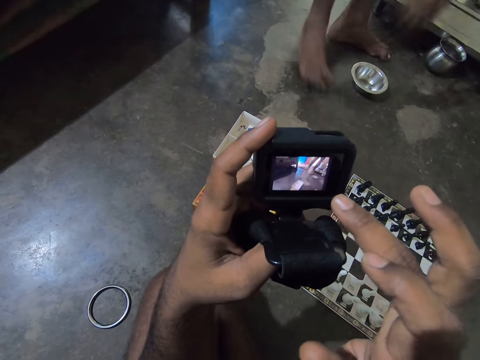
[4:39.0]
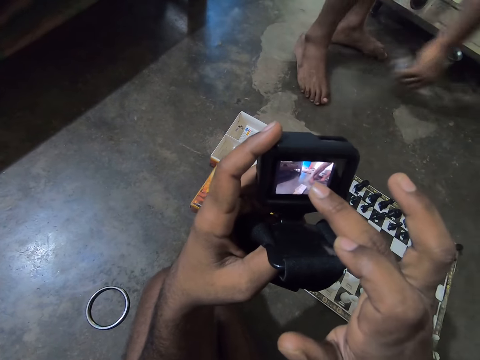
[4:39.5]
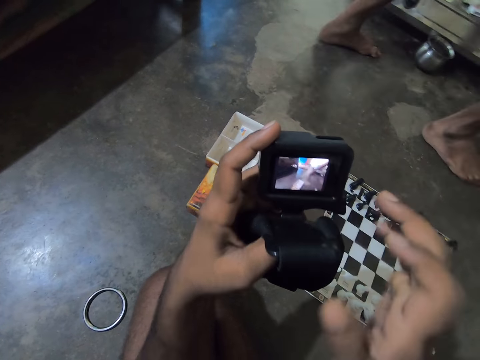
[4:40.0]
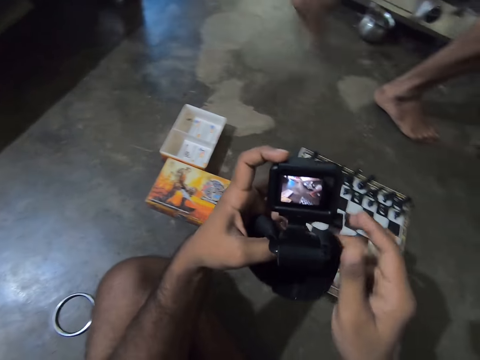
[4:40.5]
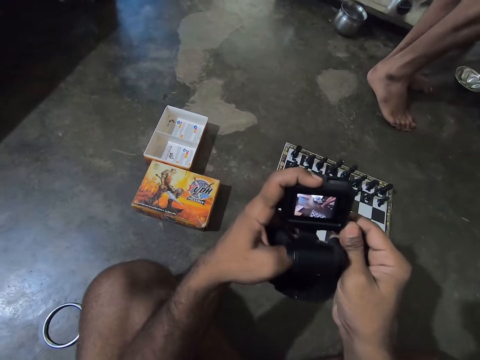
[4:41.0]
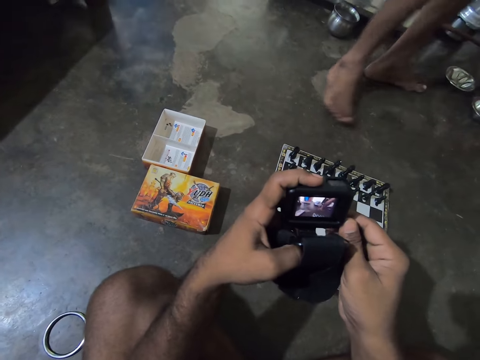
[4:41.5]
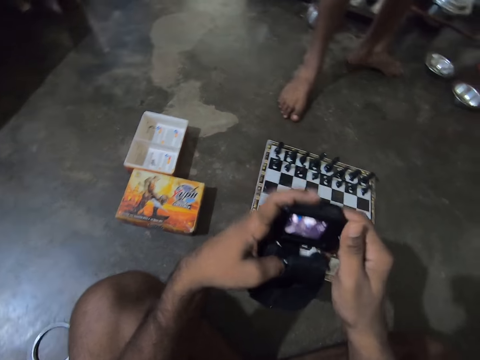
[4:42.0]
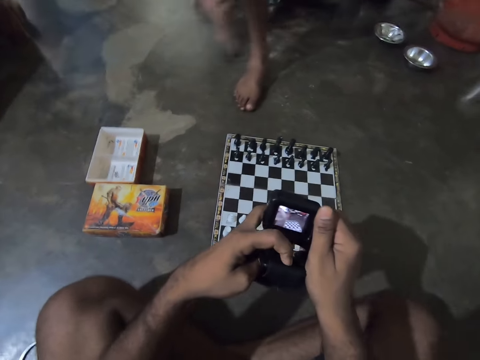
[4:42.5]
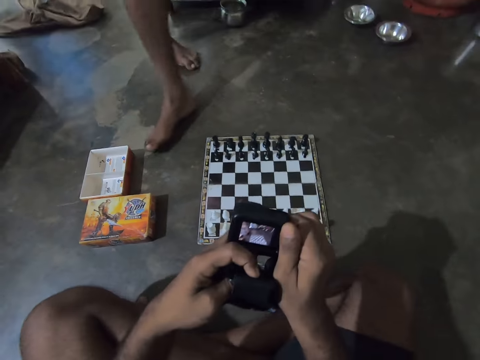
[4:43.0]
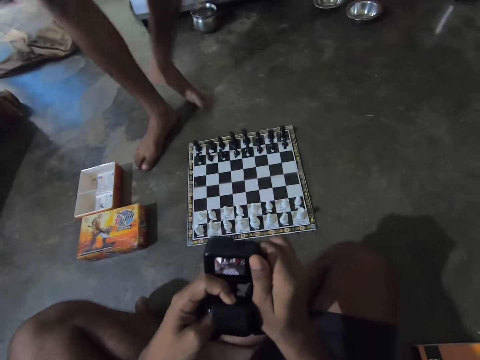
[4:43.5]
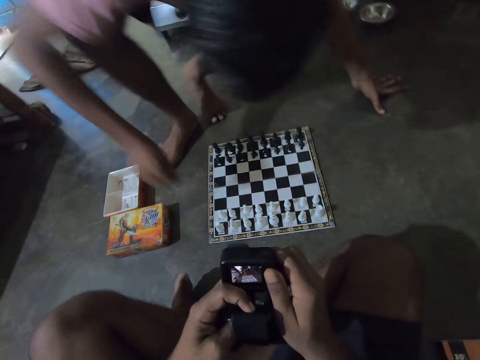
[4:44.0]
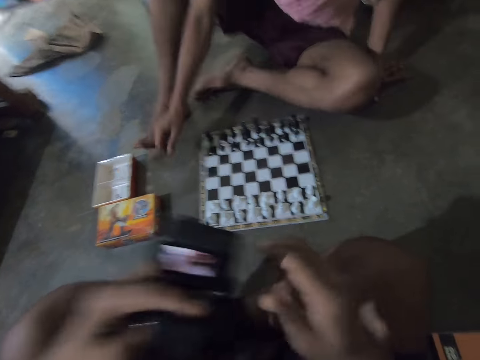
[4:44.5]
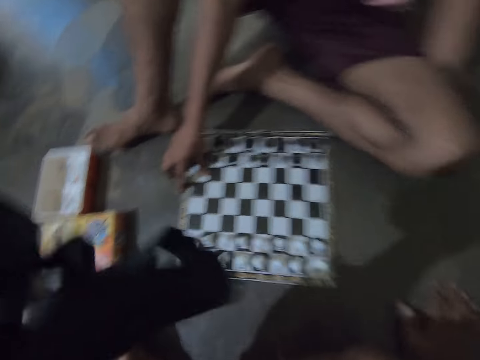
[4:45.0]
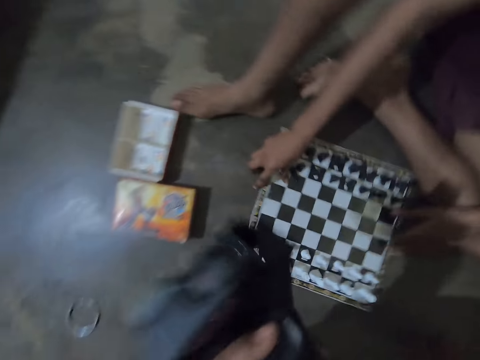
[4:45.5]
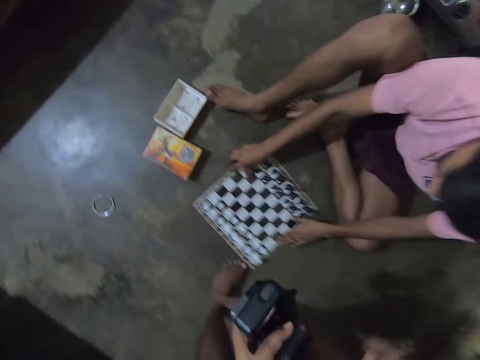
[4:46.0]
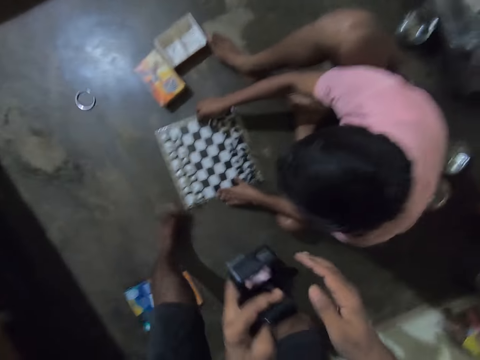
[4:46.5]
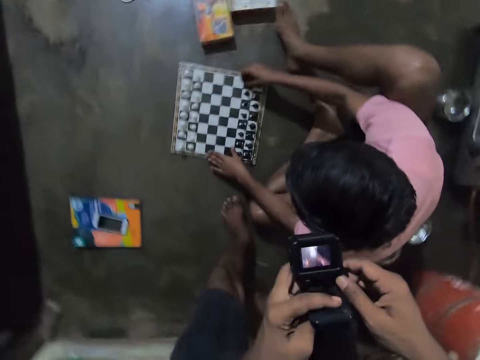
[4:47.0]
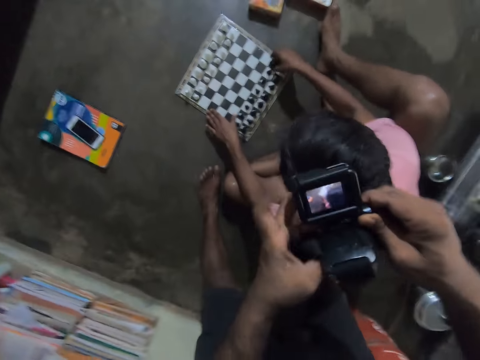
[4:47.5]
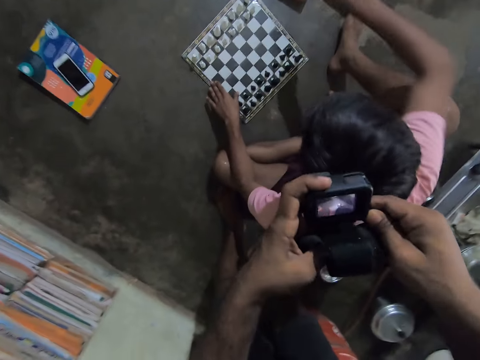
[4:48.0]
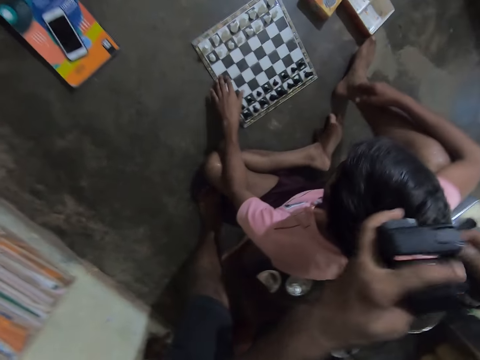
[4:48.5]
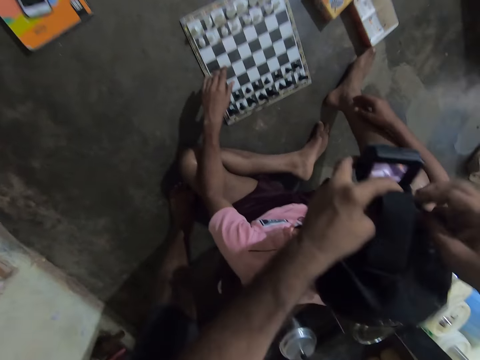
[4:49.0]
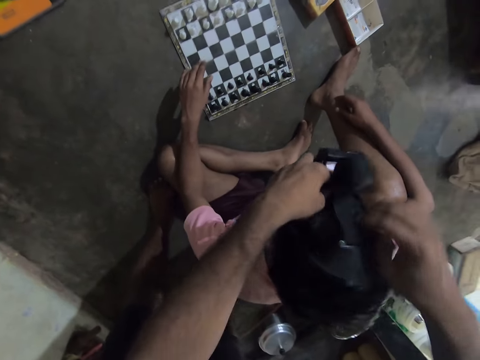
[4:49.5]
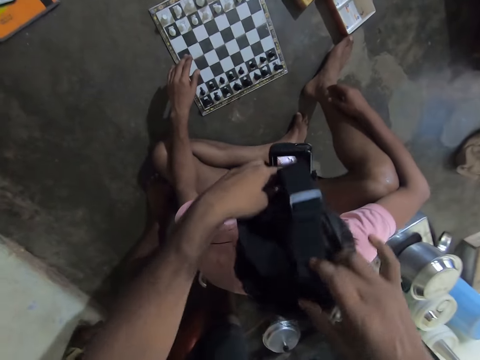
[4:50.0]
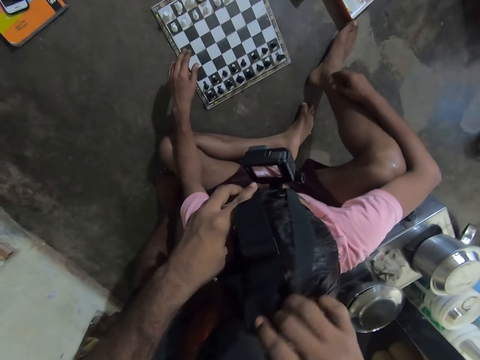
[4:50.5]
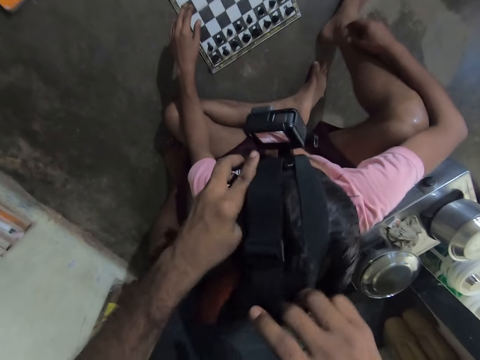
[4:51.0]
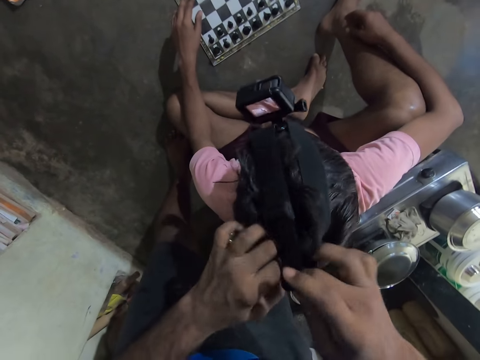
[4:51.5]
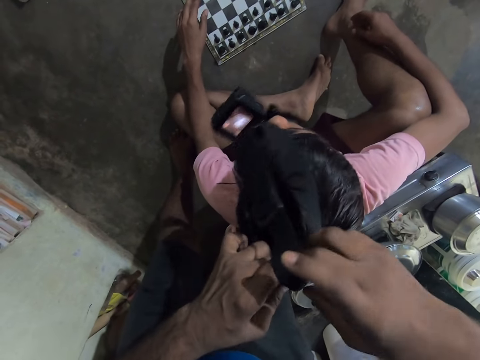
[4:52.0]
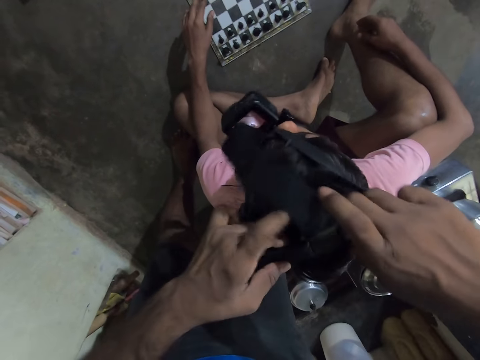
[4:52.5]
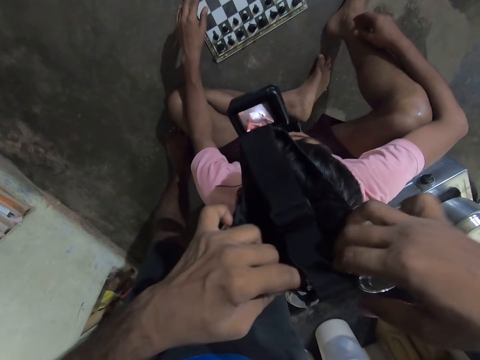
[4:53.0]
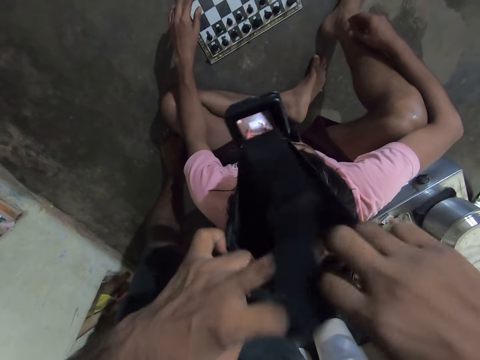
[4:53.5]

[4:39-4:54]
A man walks around a room. The man picks up a stainless bowl from the floor with his right hand. The man drops the stainless bowl on a table. The camera wearer adjusts a camera with hands. The man walks around the room. The man sits on the floor in front of the camera wearer. The man touches the chessboard. The camera wearer stands upright. They walk to the back of the man. They wear the digital camera on the man's head.

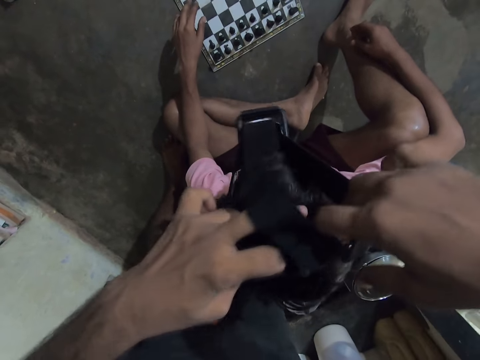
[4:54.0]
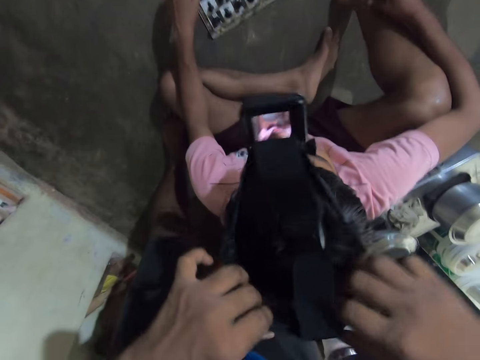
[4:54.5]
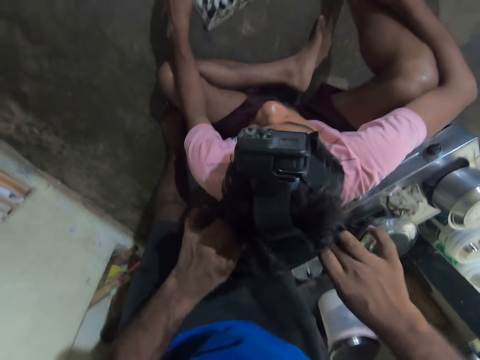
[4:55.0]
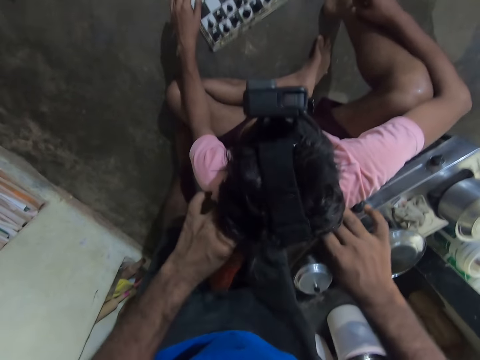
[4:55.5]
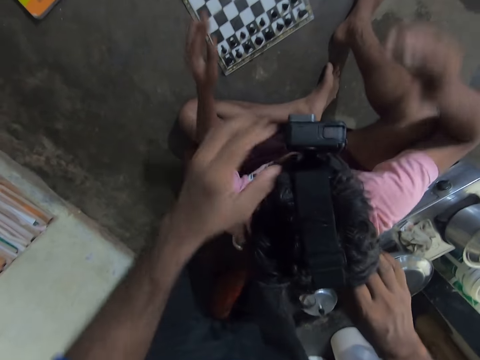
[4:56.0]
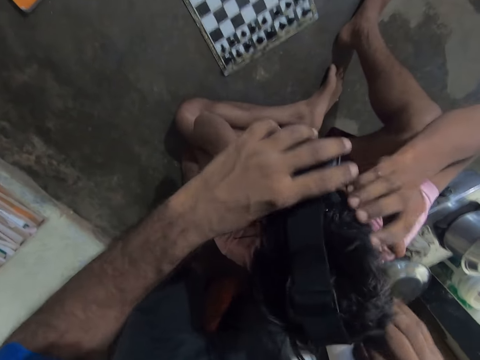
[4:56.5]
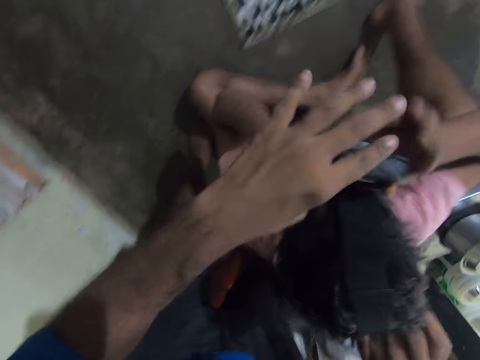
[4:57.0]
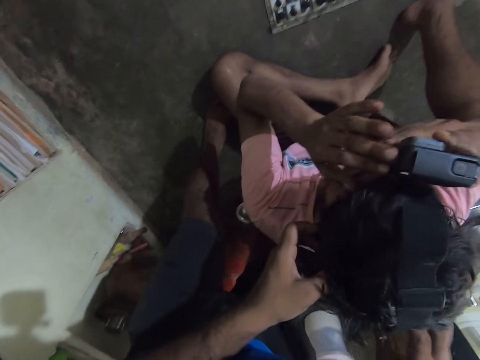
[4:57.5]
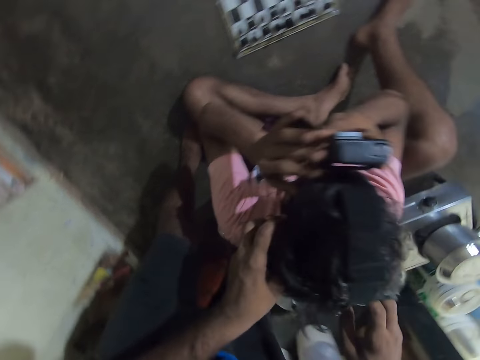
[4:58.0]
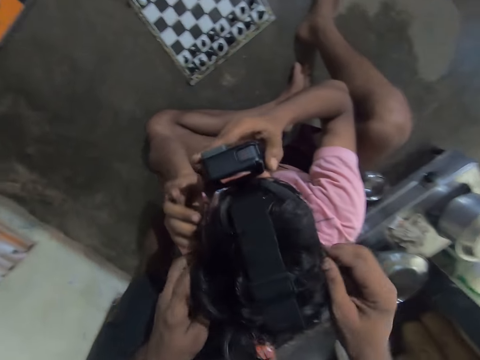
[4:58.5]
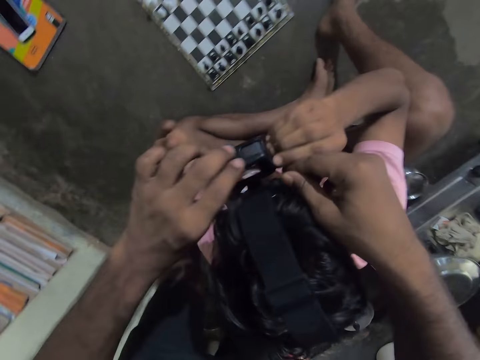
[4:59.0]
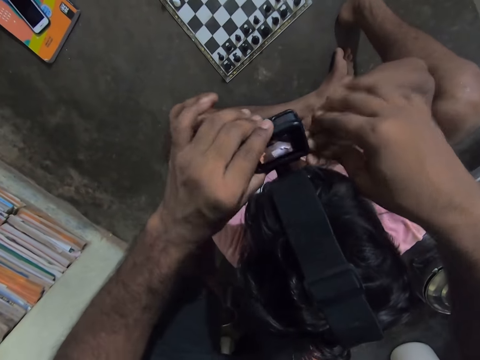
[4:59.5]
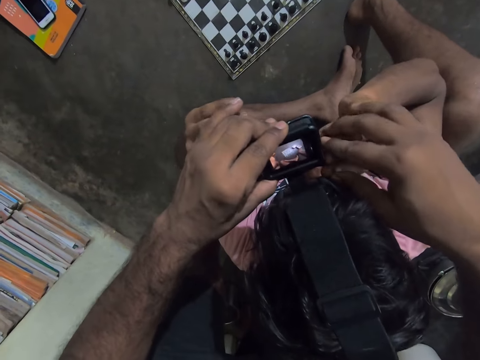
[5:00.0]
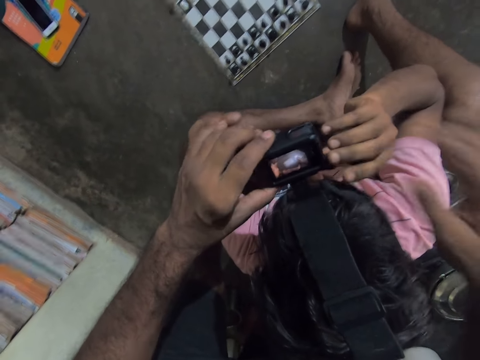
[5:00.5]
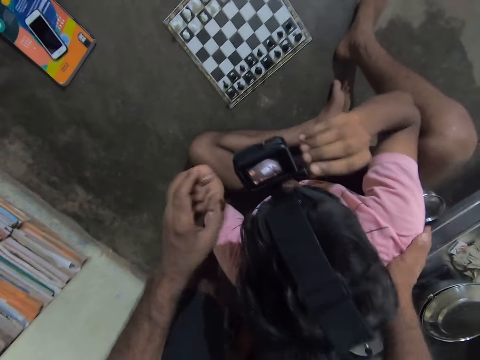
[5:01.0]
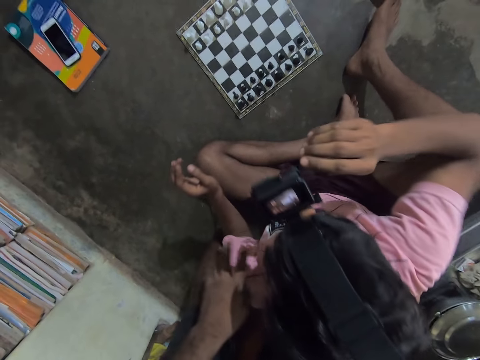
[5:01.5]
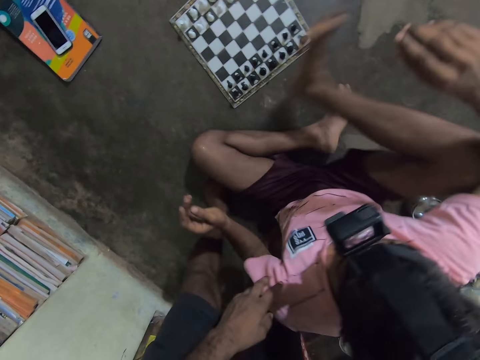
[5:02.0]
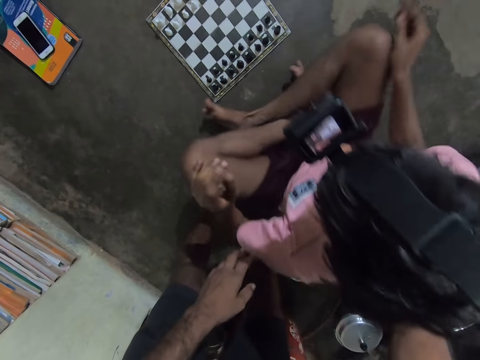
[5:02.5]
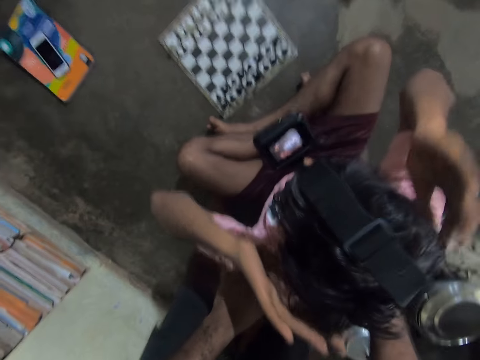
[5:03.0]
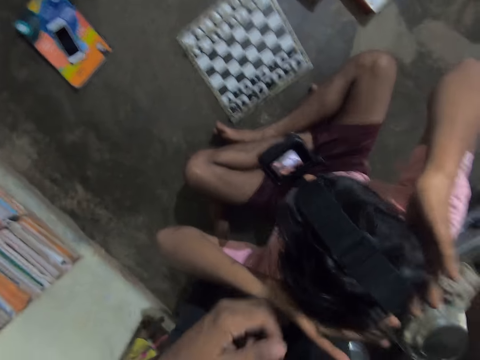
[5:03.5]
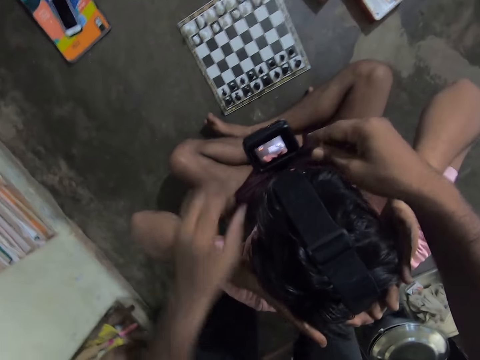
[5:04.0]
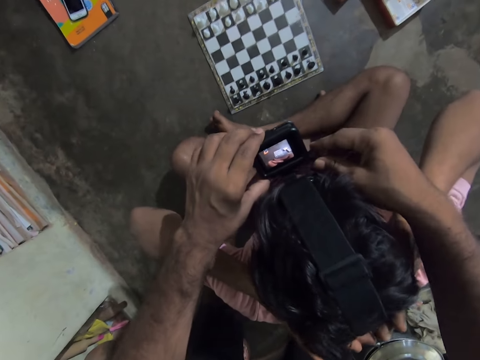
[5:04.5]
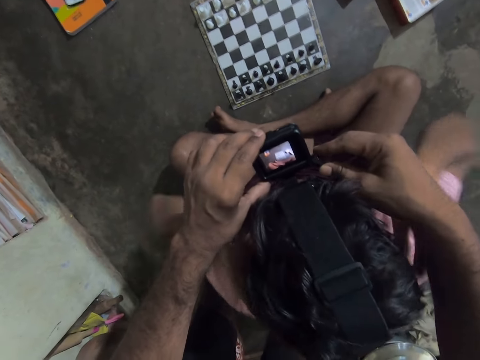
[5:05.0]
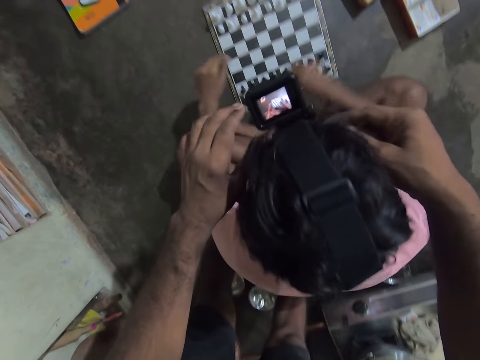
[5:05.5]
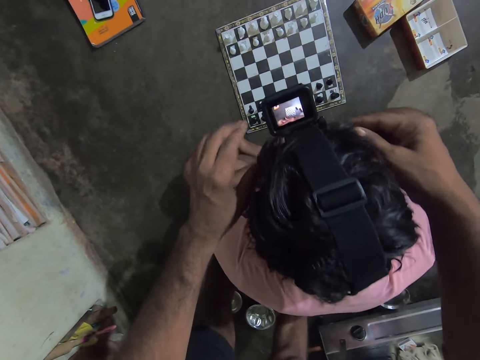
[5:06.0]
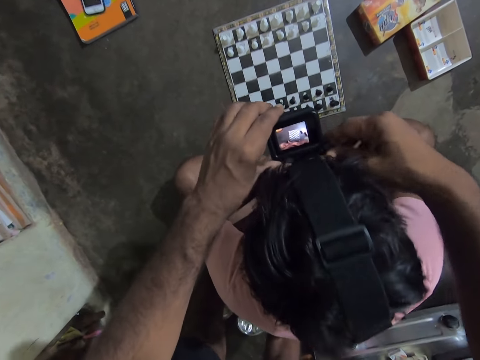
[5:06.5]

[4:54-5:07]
A man touches the digital camera on his head with both hands. The camera wearer touches the man's back with both hands. They adjust the camera on the man's head. The man lowers his hands.
